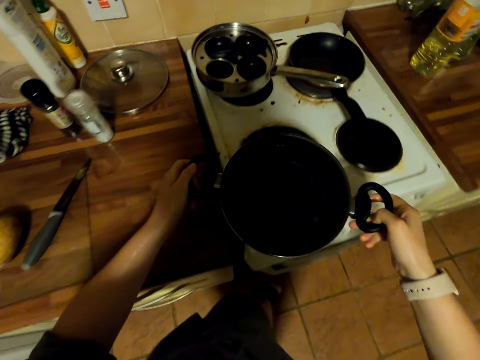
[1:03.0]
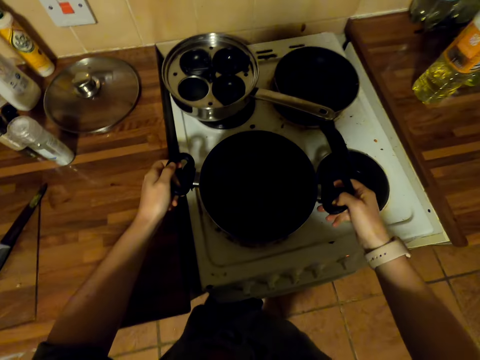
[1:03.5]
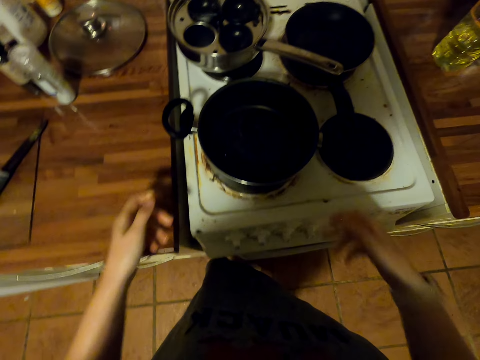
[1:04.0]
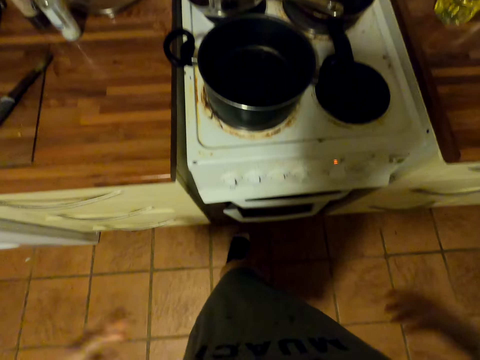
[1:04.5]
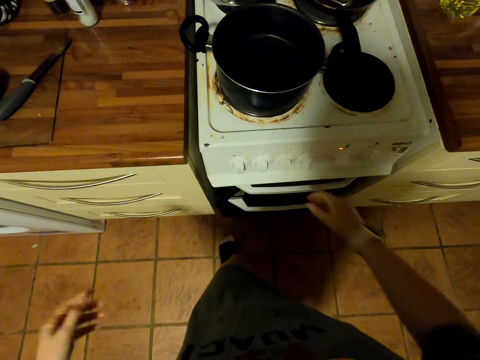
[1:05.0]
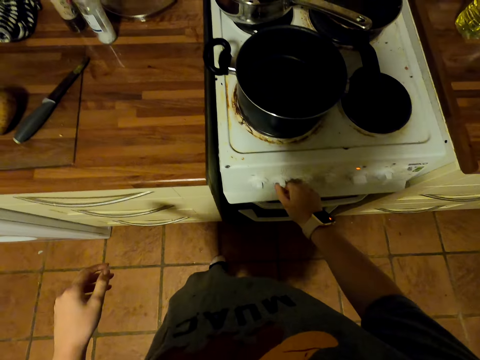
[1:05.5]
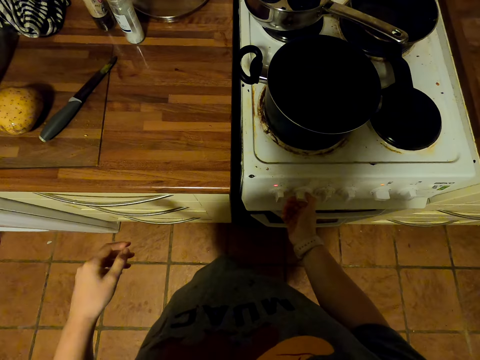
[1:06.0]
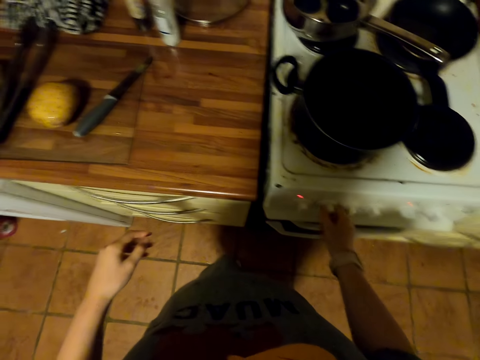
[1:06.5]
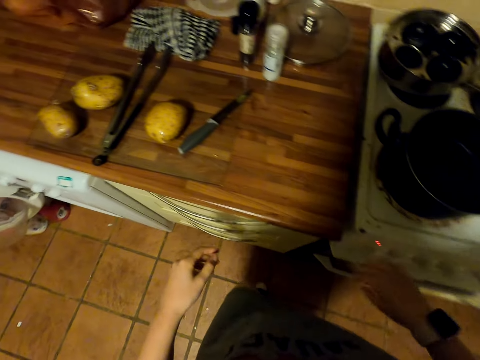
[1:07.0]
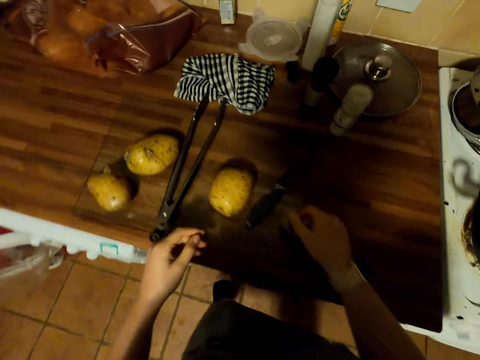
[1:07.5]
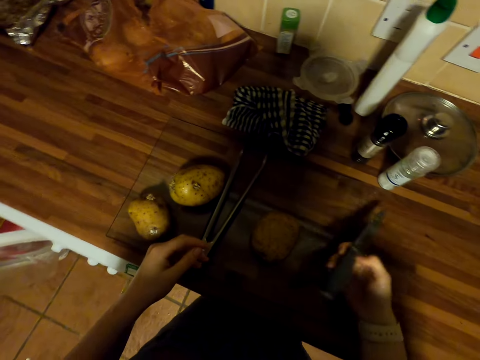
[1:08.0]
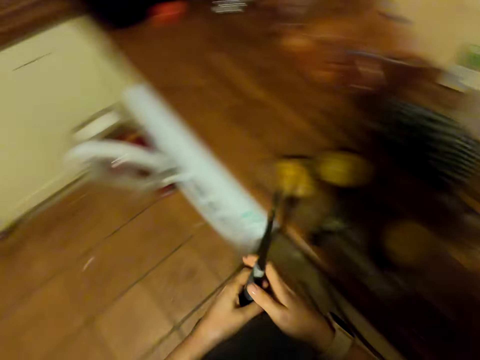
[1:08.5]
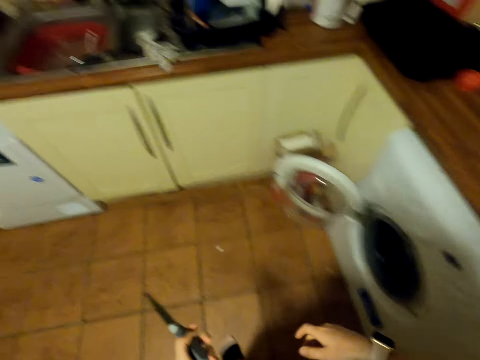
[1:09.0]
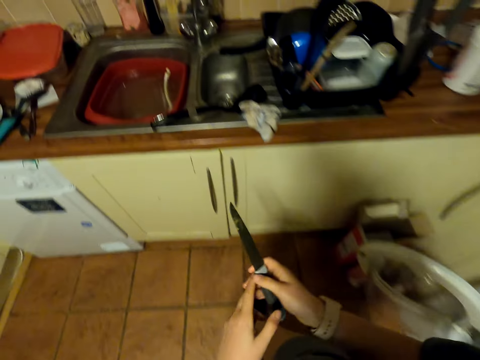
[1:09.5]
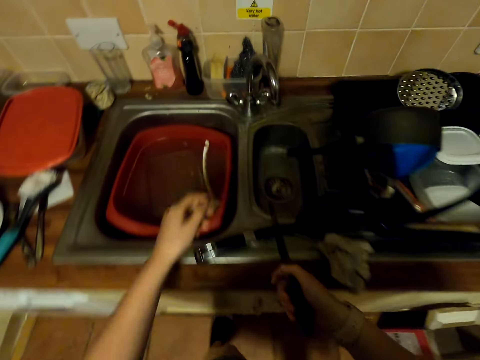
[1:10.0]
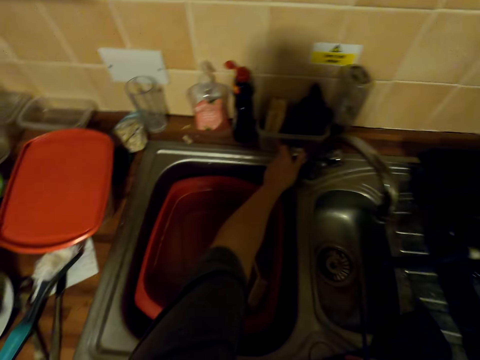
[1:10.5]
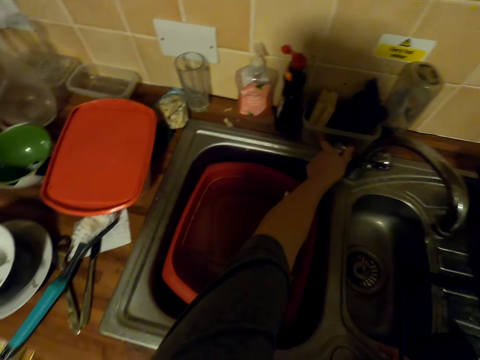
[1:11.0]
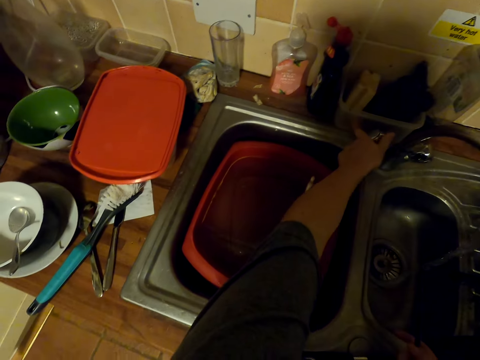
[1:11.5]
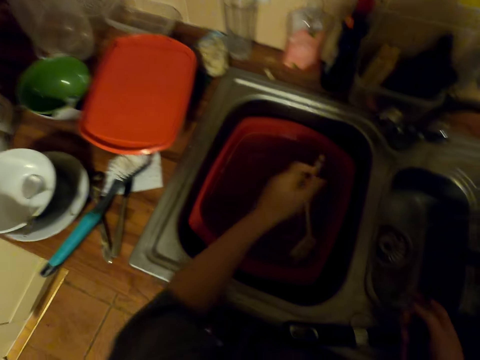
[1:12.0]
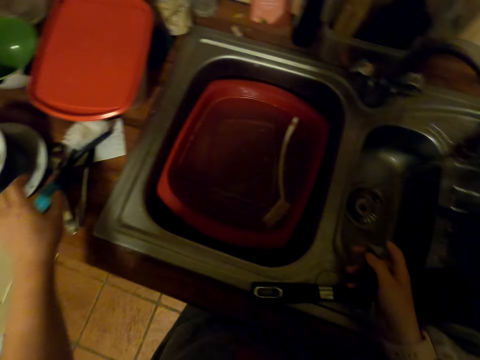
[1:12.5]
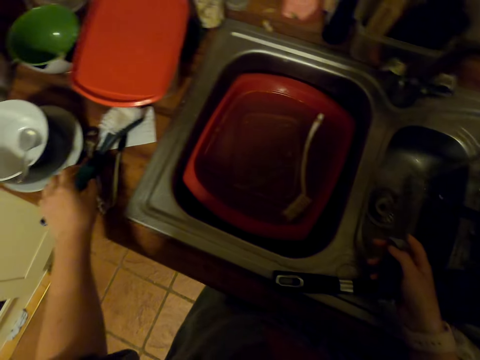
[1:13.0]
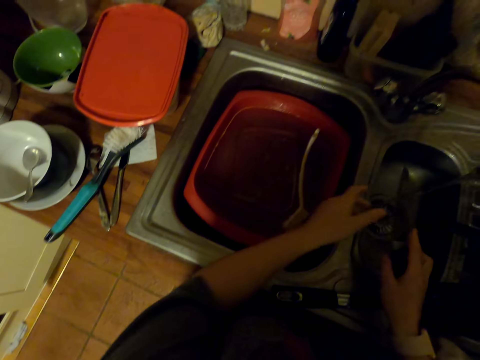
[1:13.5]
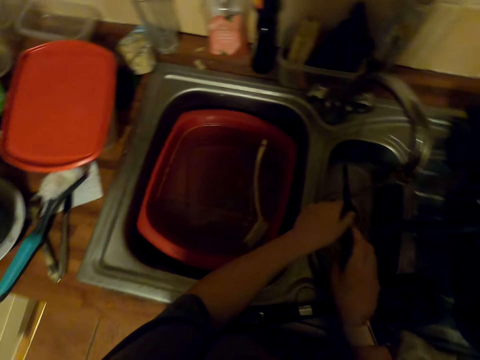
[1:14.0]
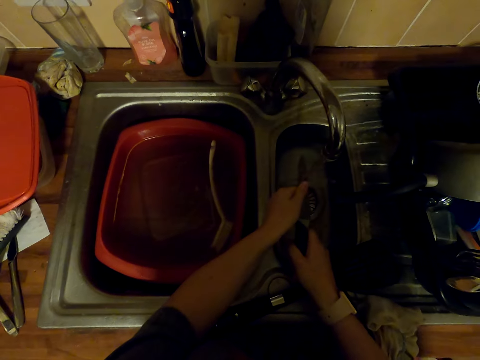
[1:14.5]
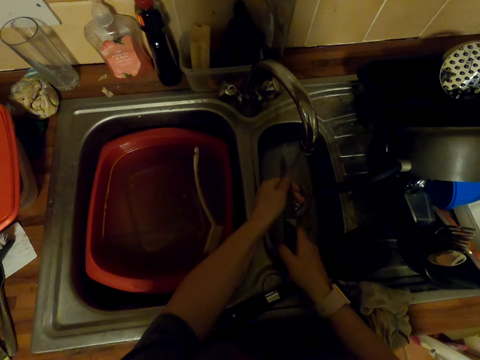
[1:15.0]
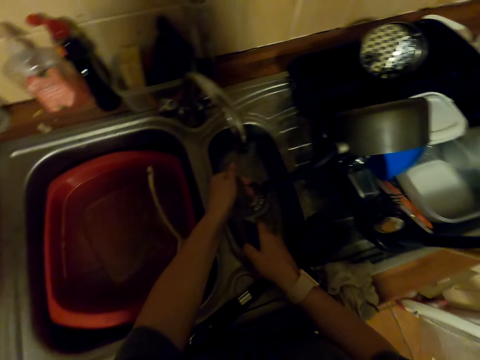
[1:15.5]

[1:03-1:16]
The camera wearer puts a pot on the burner. They shake water. They shake hands. They turn the cooker on. They shake hands. They walk around. They pick a knife on the chopping board. They walk to the sink. They open the faucet. They wash the knife. They move a hand around. They wash a hand in the sink.

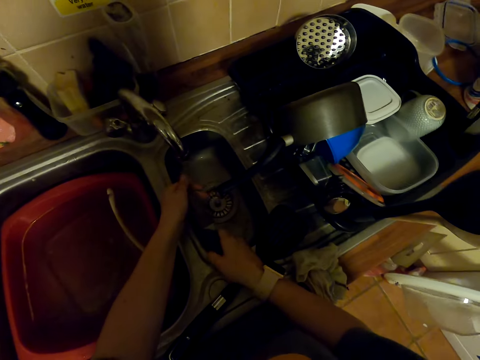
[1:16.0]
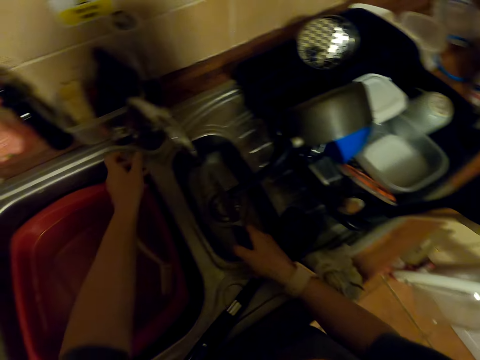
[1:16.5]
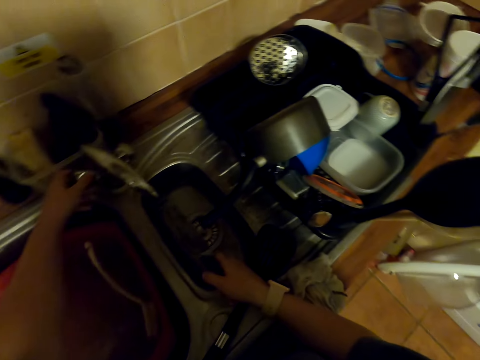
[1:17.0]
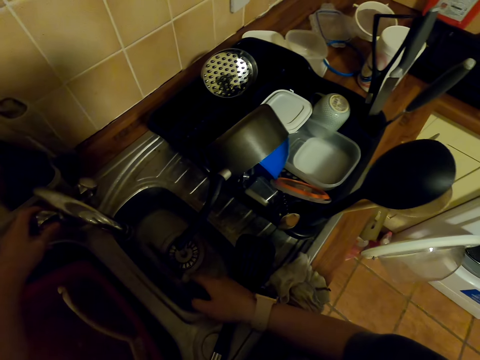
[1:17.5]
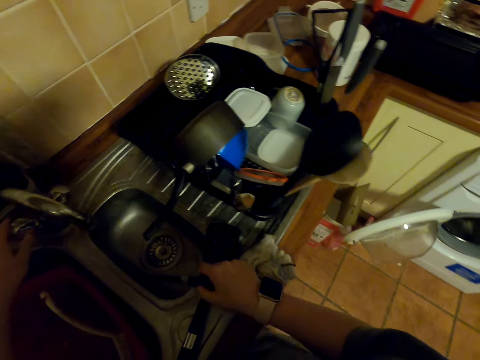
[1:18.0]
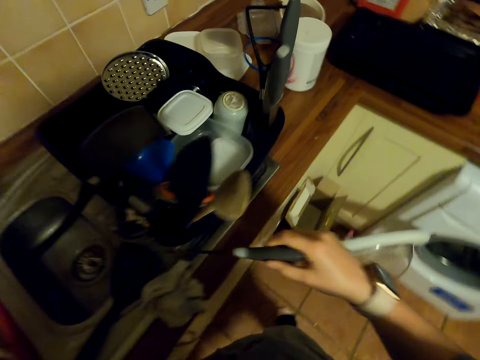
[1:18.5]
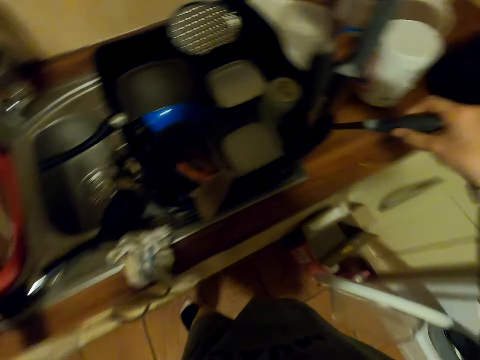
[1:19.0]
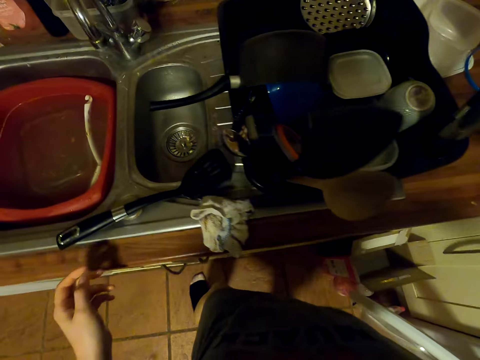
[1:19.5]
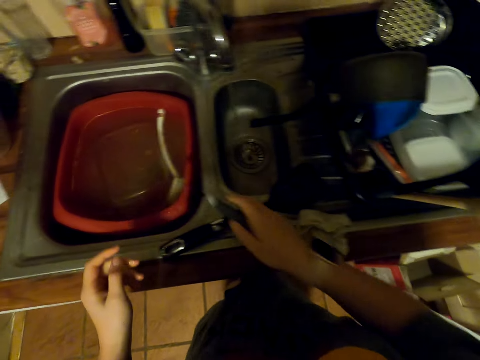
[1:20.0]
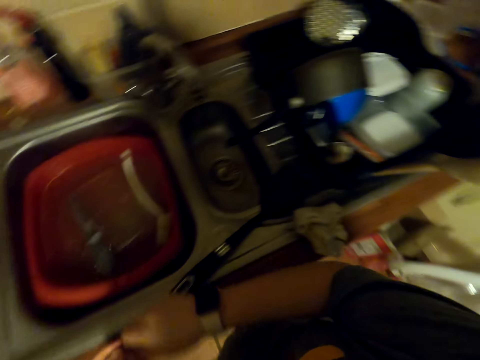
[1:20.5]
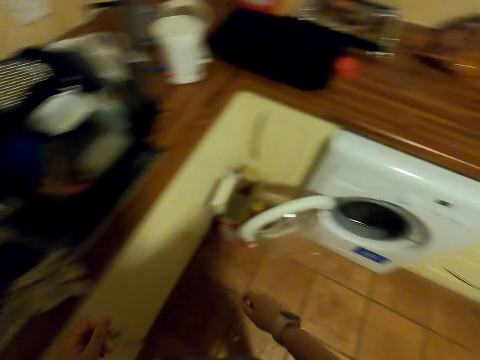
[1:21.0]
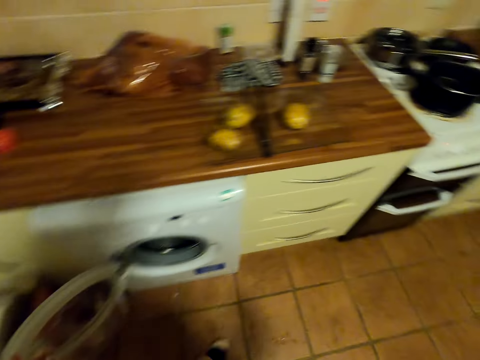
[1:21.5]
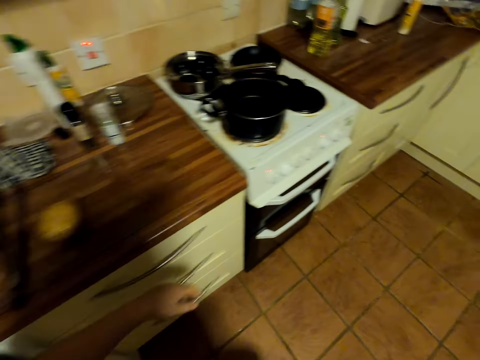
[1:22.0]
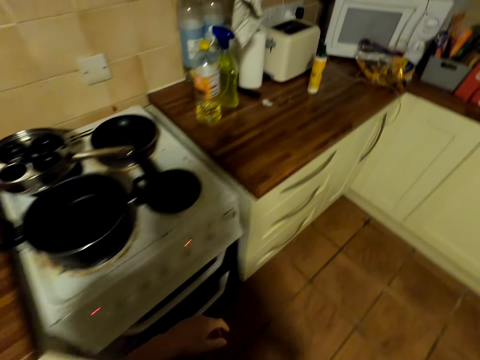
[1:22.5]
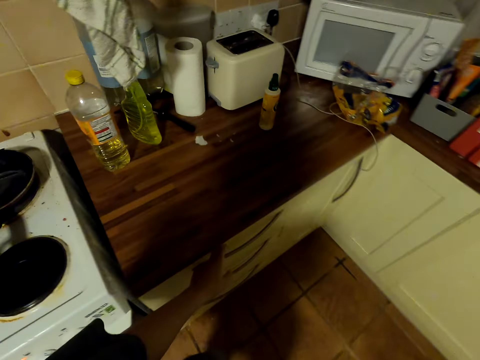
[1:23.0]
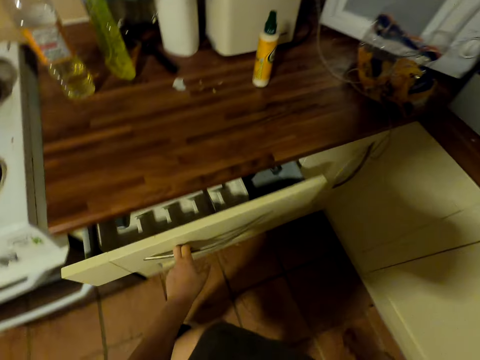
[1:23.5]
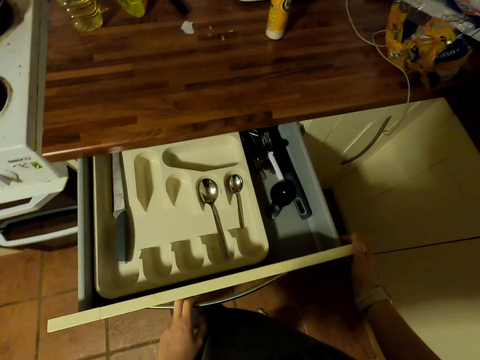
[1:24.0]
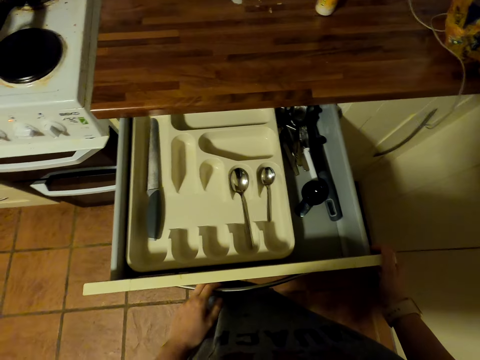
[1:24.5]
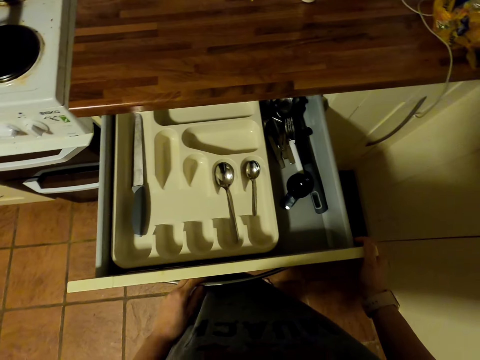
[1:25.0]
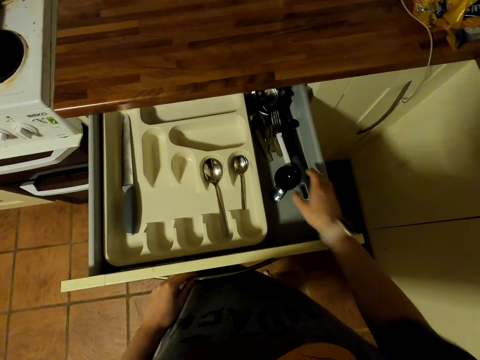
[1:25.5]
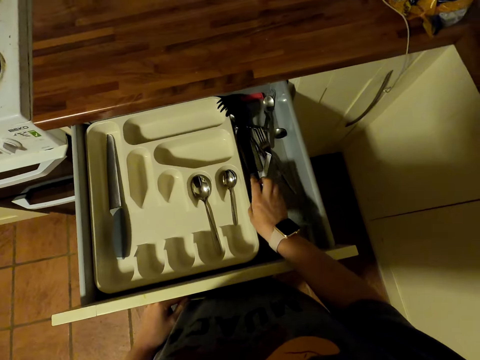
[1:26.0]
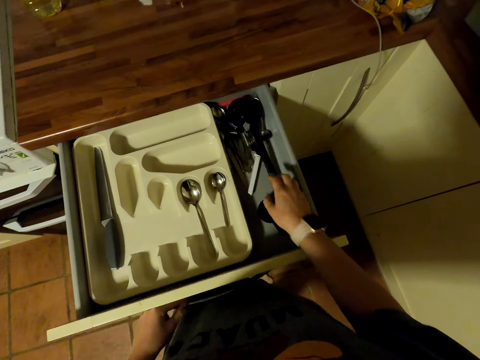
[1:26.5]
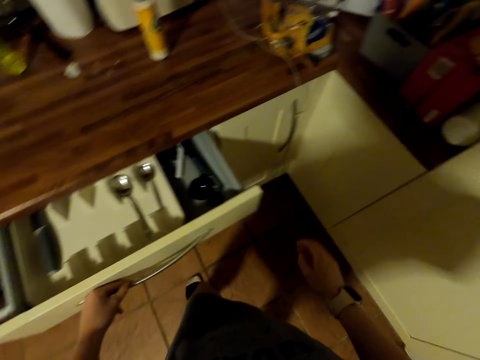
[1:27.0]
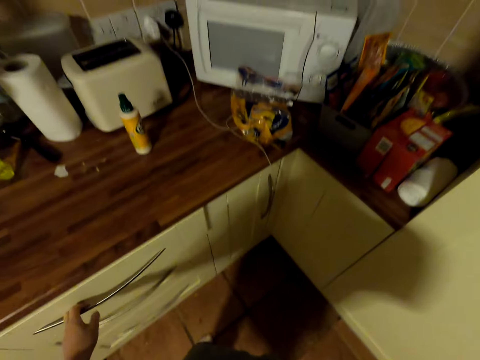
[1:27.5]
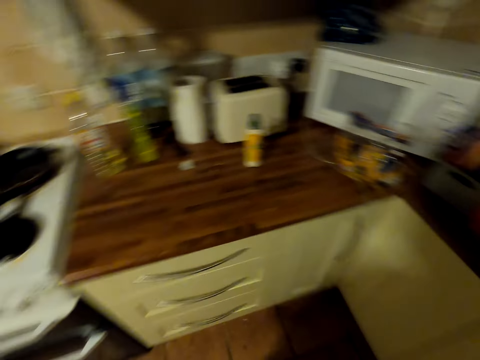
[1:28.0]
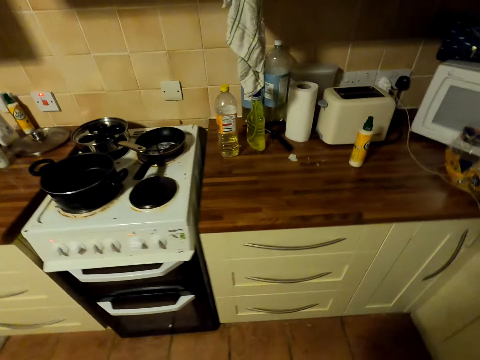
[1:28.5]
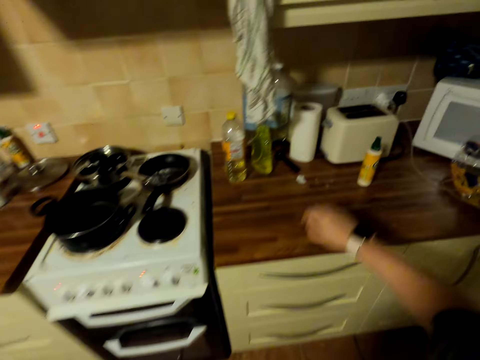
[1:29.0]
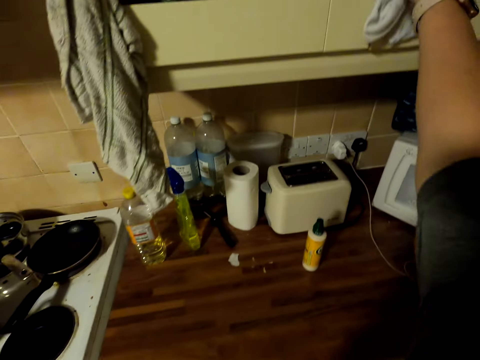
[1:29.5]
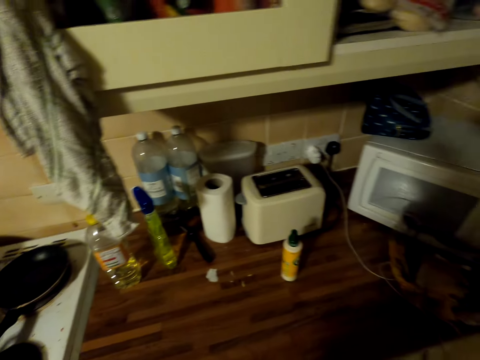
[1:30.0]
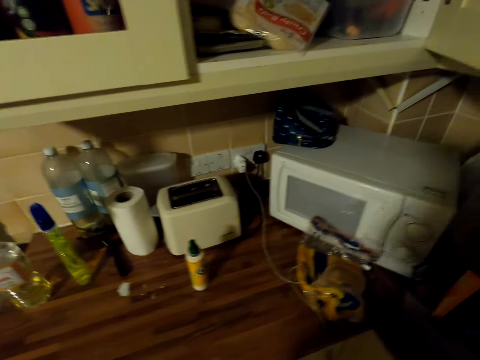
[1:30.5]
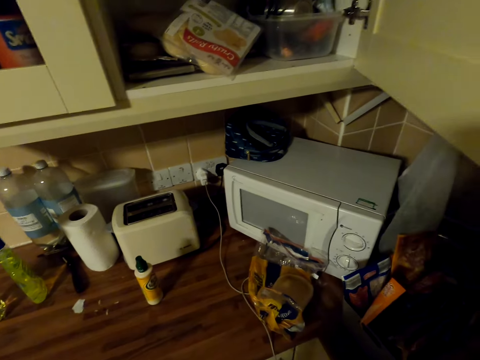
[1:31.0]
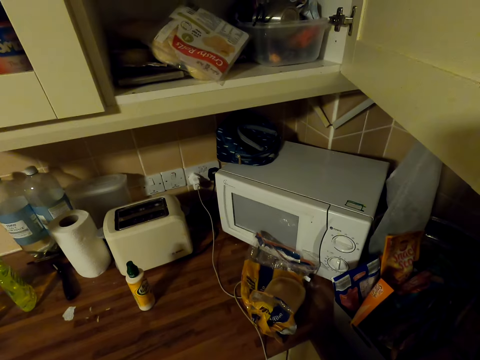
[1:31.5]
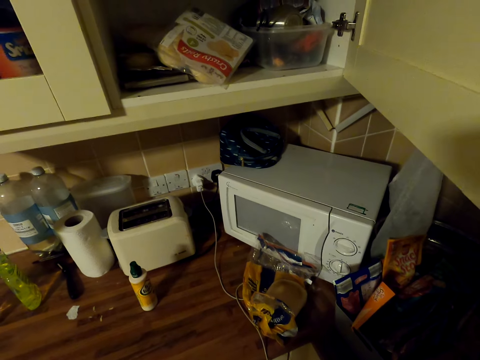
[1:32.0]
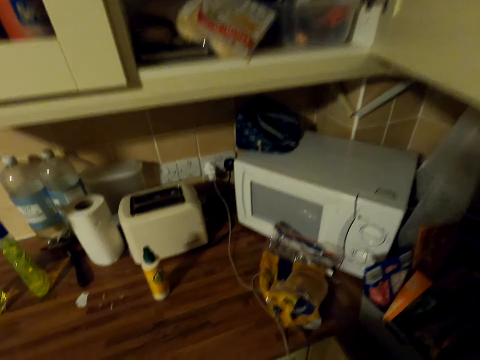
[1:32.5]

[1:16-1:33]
The camera wearer closes the faucet. They shake a knife in the sink. They move around. They put the knife in a basin. They walk in the kitchen. They open a drawer. They look in the drawer. They move cutleries in the drawer. They touch a spoon. They close the drawer. They move around. They move a hand around. They open a cabinet.
